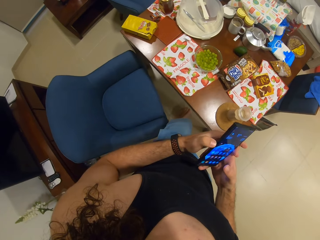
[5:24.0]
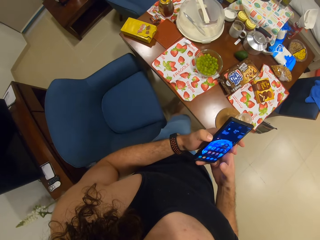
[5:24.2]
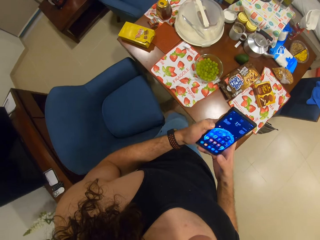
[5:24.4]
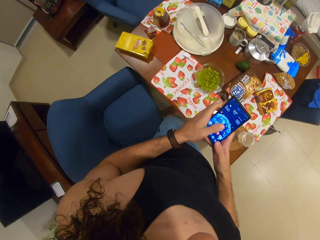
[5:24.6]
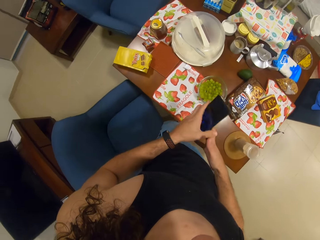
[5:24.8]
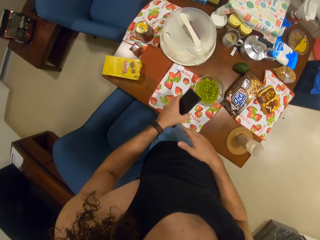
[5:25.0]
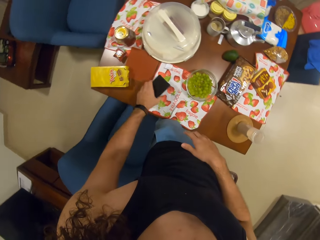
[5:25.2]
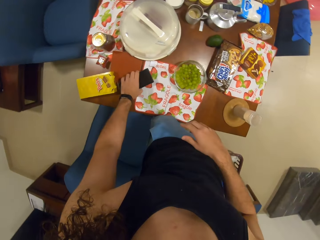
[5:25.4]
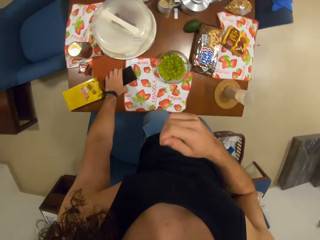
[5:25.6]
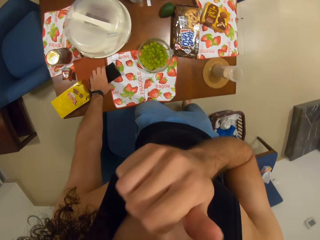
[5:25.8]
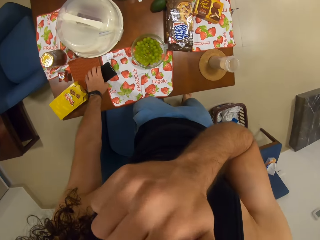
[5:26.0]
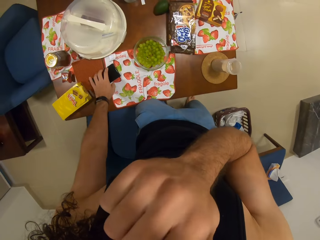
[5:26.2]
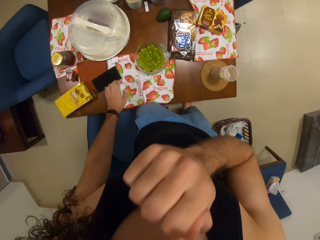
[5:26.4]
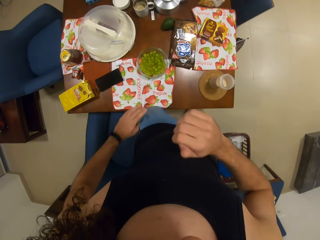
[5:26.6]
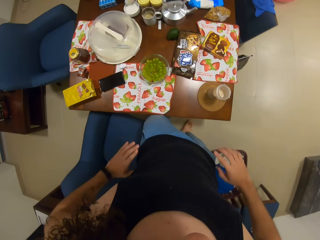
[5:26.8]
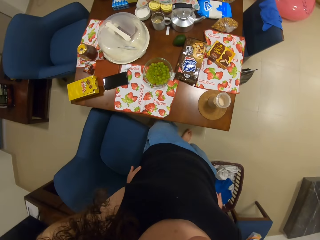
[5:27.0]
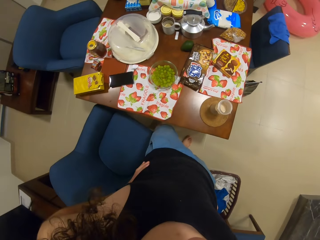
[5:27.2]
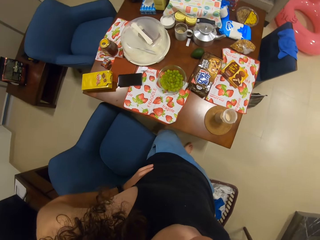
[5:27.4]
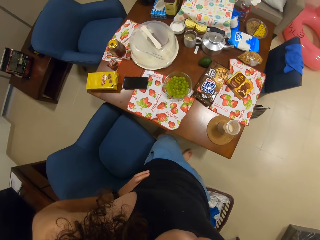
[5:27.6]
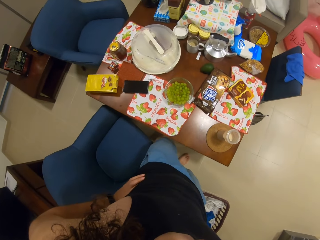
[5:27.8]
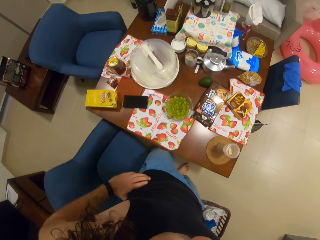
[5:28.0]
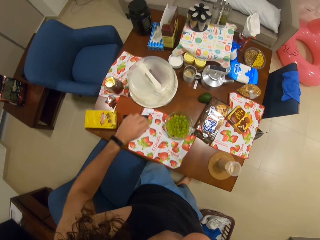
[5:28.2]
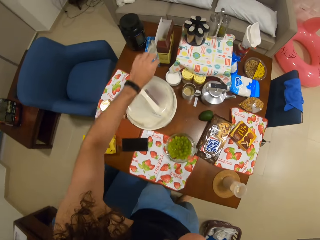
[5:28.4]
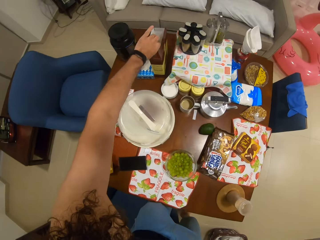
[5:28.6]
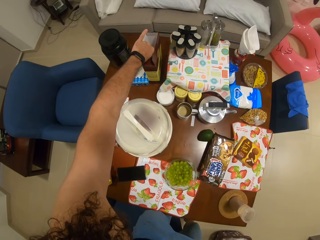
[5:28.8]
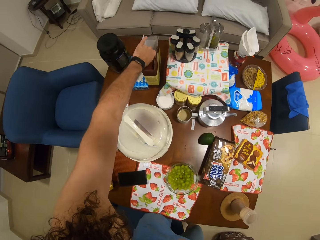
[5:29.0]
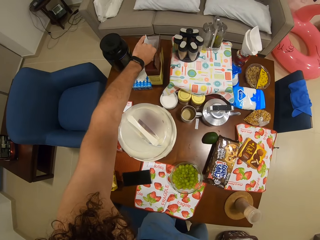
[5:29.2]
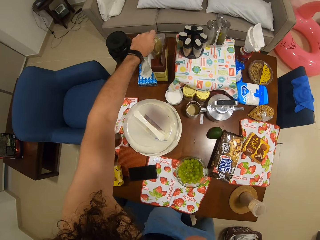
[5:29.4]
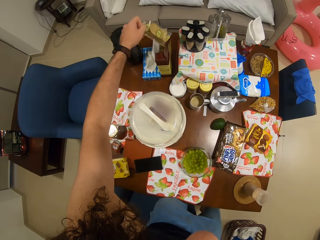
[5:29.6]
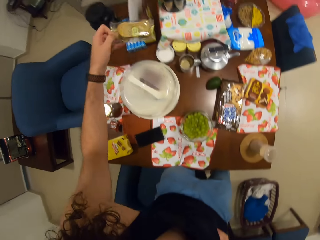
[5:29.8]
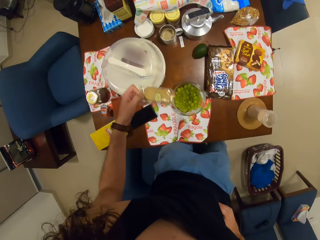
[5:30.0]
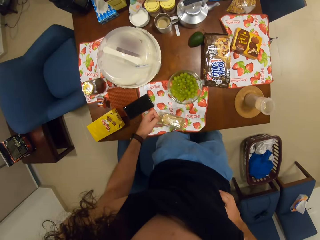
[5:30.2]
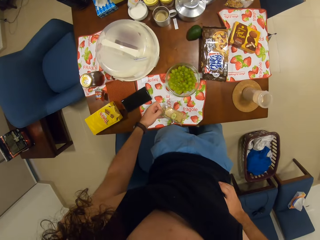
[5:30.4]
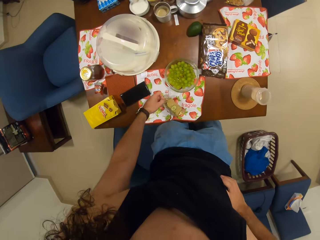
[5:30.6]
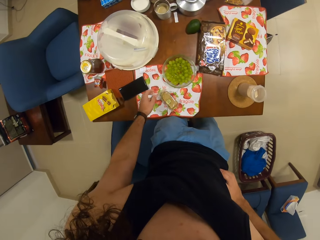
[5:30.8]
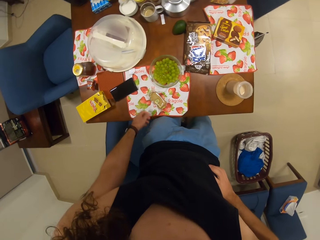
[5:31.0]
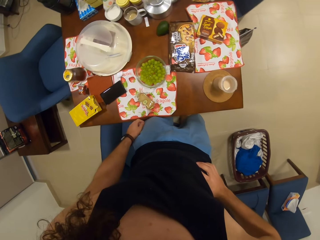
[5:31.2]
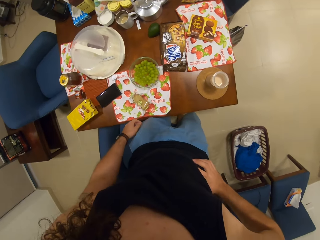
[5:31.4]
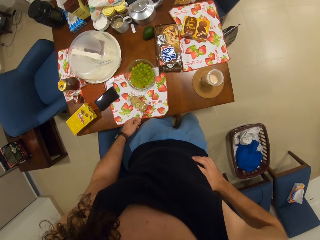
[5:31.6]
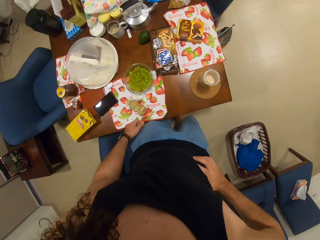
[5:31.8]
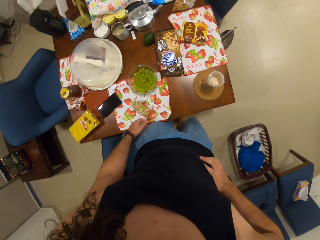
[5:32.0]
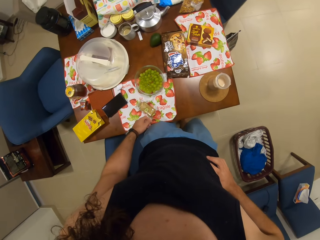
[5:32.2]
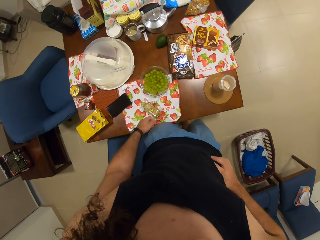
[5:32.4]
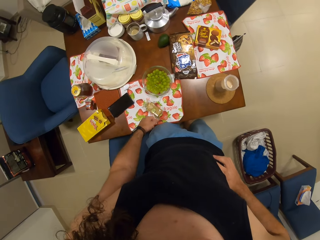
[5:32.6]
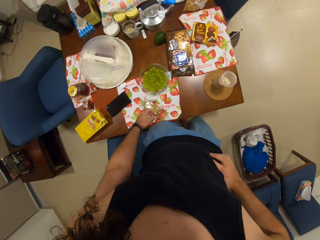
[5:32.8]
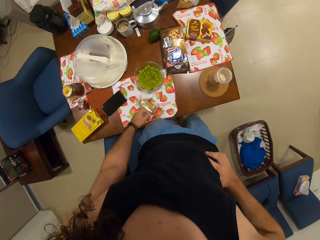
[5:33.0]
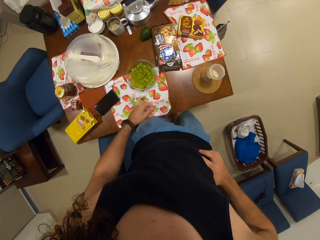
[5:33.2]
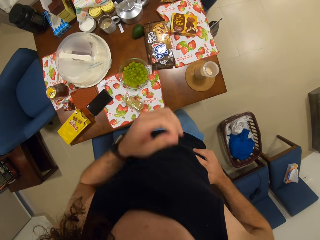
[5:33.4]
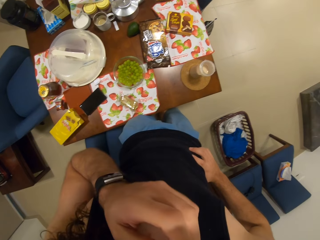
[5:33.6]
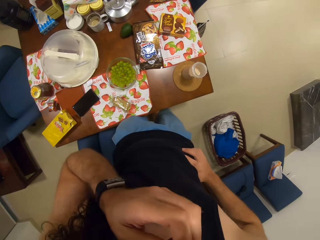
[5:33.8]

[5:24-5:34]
The camera wearer drops the phone on the table. He puts his hand by his waist. He picks up a pack of biscuits in a carton.

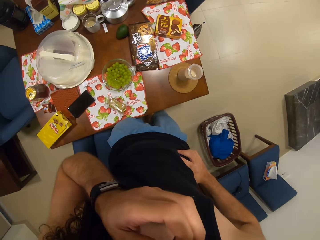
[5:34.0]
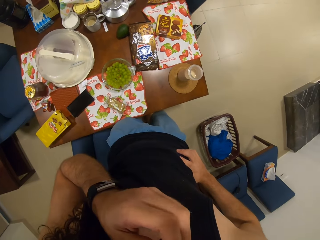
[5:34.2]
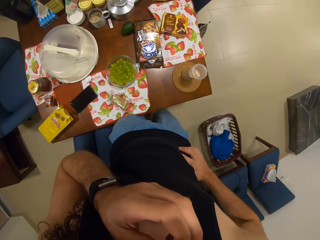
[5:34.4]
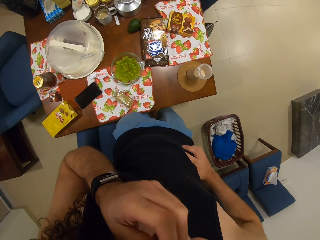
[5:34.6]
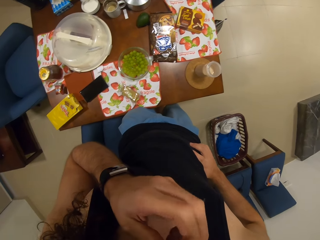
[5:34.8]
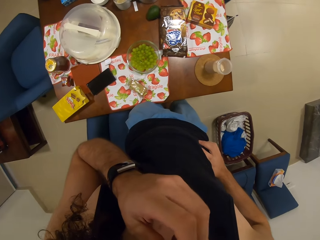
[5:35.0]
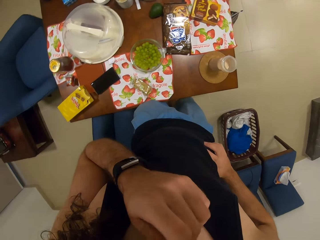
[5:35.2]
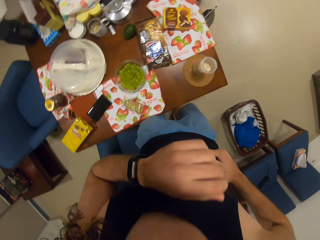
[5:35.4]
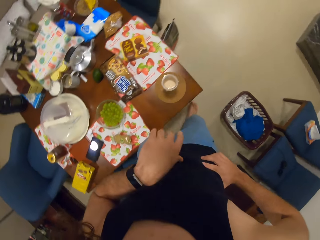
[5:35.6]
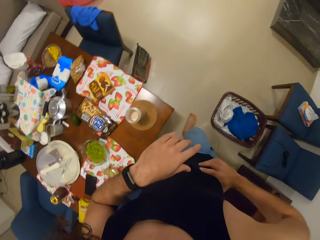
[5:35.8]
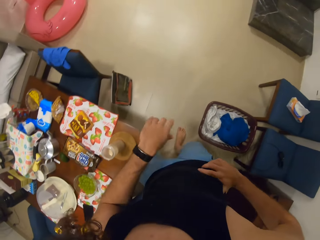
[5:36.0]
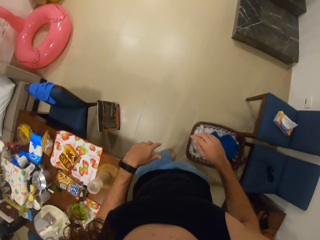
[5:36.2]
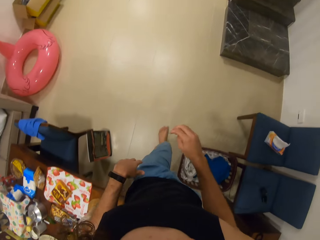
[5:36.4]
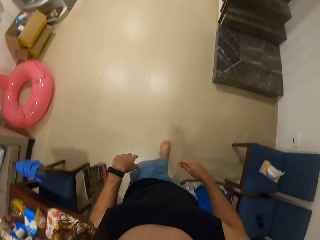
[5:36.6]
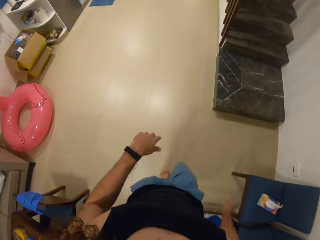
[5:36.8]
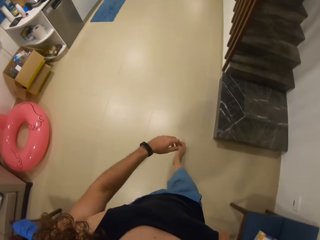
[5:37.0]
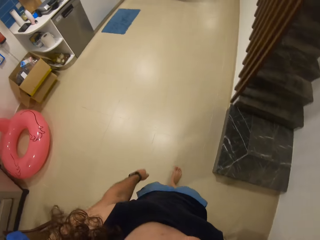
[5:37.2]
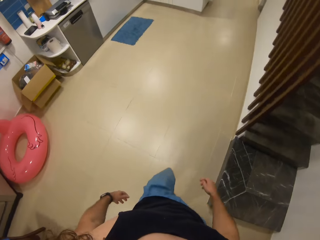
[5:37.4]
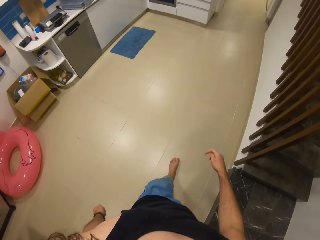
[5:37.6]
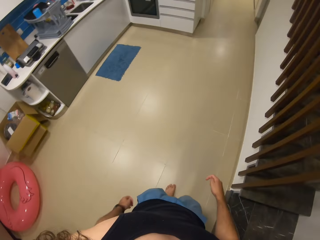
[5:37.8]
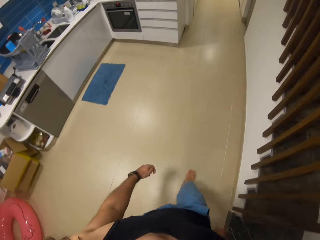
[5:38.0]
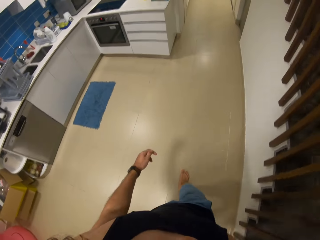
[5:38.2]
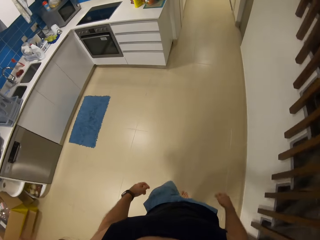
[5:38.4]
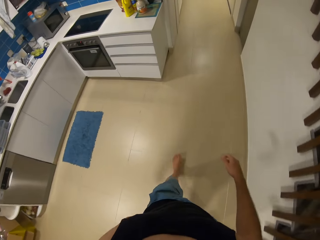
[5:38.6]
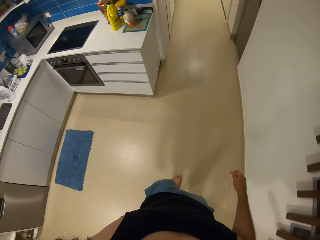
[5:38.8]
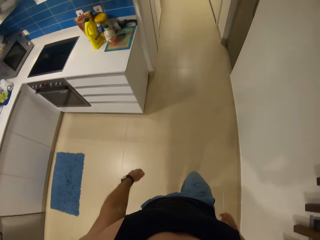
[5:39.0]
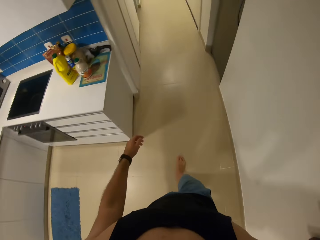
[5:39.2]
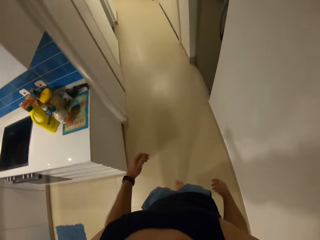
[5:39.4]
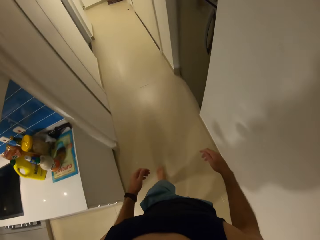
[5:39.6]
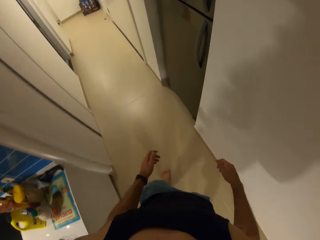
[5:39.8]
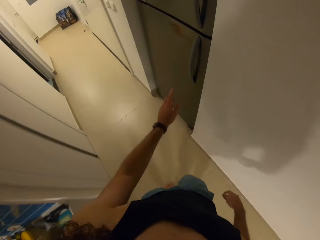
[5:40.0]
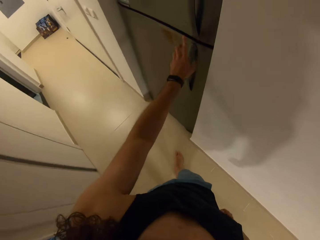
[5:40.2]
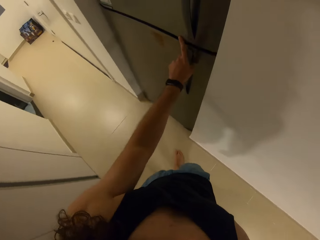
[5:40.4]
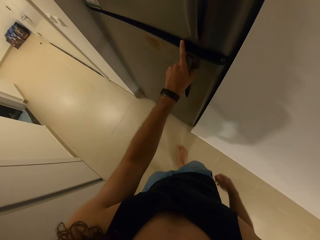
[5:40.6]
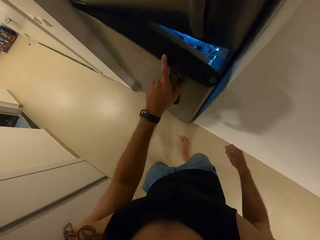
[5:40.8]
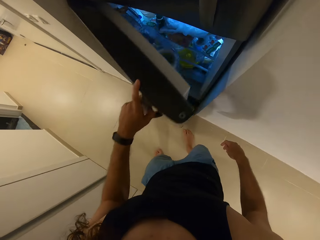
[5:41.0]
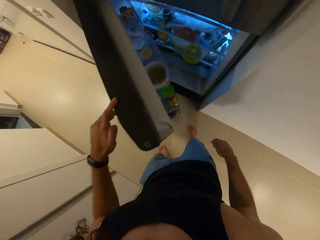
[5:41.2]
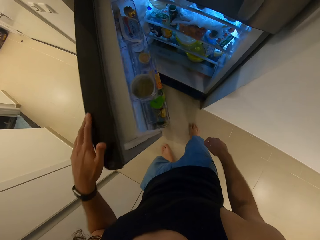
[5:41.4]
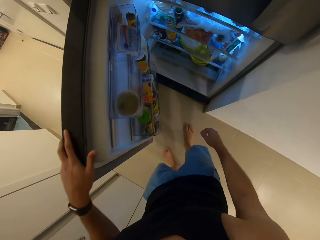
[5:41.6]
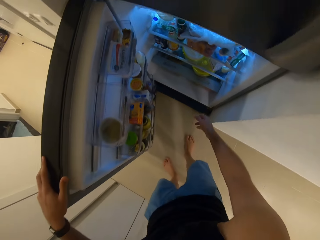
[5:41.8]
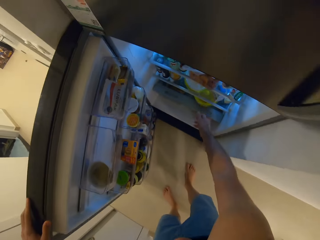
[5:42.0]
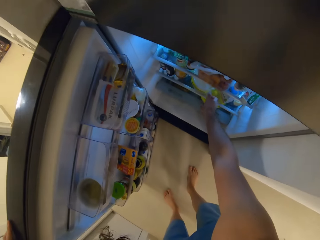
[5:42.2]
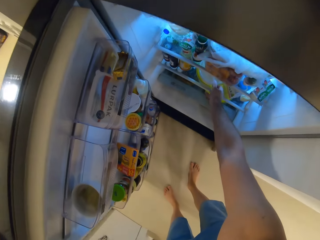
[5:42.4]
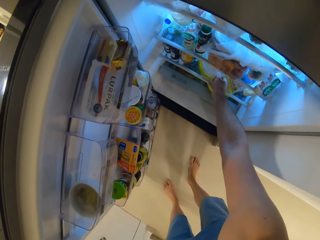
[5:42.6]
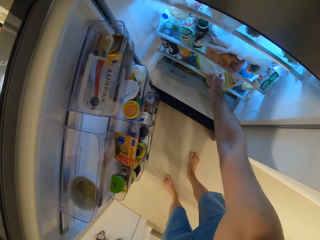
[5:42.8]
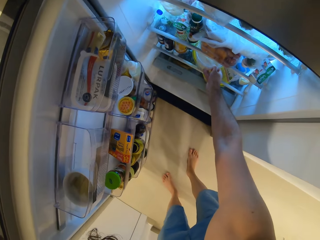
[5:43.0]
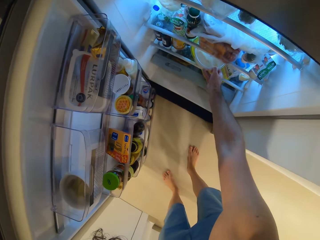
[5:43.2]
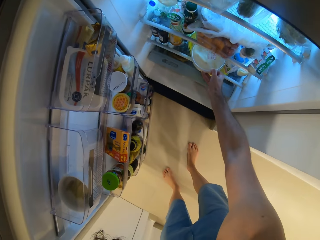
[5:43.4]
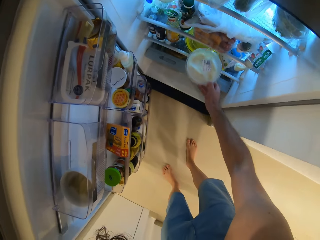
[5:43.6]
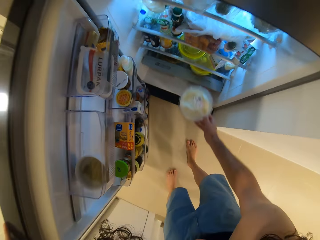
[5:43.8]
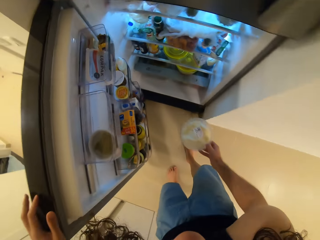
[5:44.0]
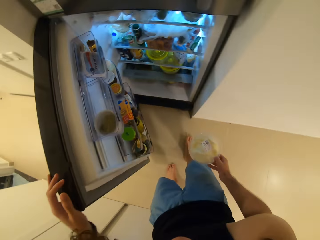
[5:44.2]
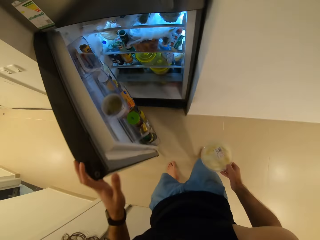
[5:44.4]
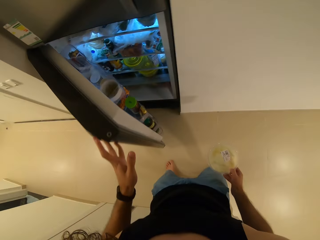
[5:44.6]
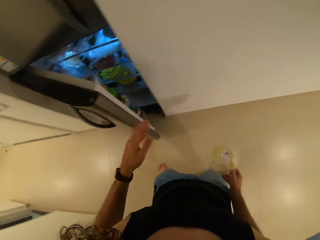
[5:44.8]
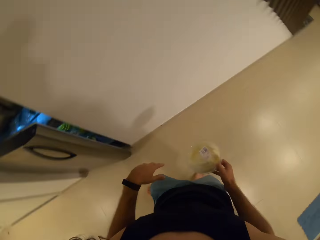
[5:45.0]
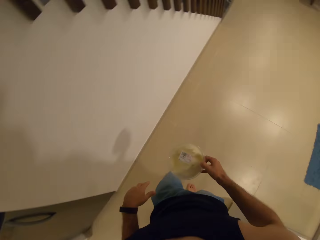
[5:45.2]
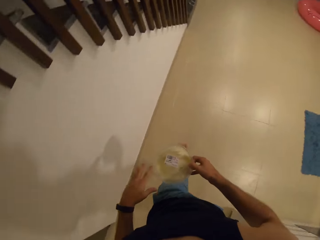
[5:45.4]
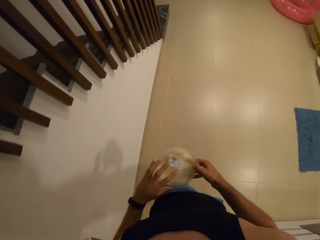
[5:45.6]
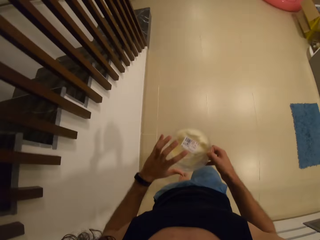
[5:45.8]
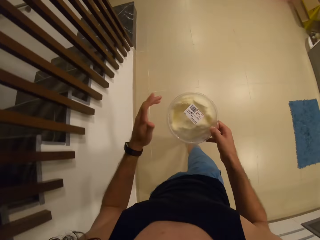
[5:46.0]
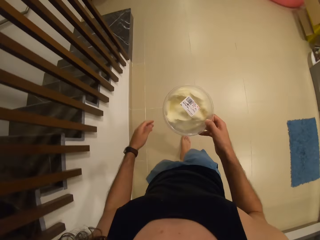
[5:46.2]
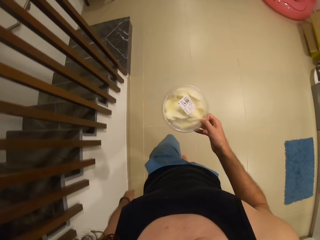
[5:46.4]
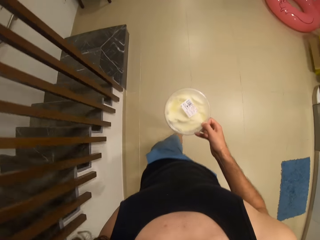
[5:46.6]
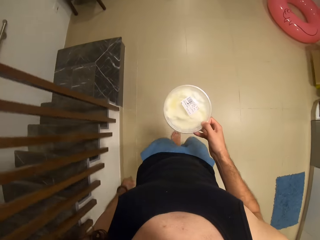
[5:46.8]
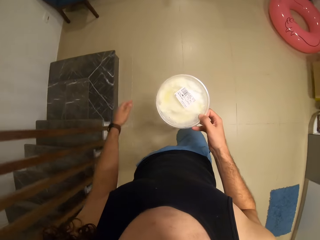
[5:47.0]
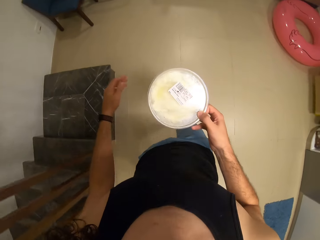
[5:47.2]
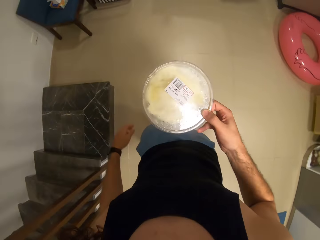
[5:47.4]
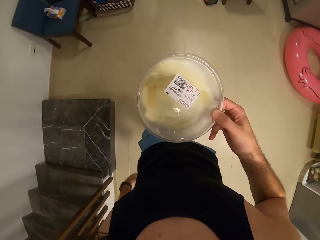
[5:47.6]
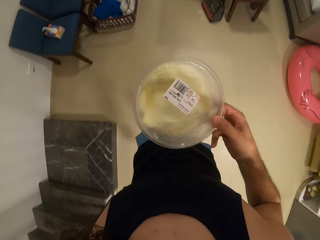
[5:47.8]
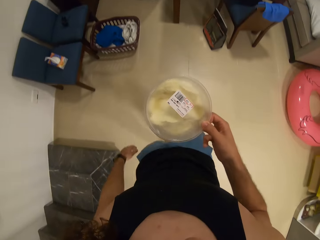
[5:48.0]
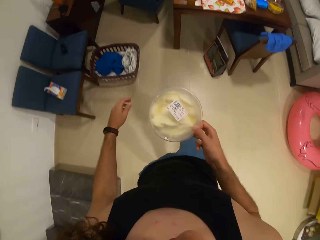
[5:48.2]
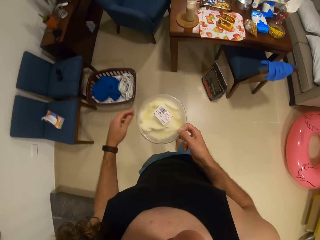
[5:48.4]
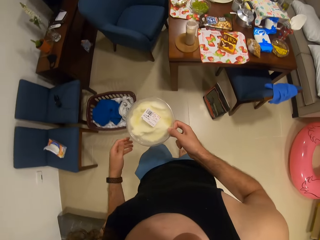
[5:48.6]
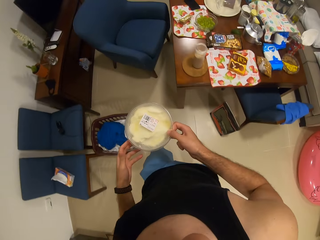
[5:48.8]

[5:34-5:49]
The camera wearer walks towards a fridge. They open the fridge. They pick up a container of cheese in the fridge. They close the fridge. They walk towards the dining table. They carry something.
